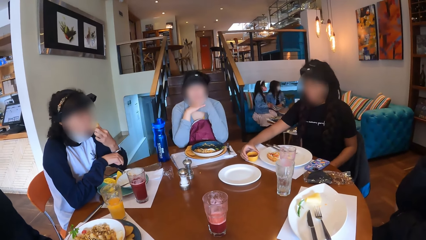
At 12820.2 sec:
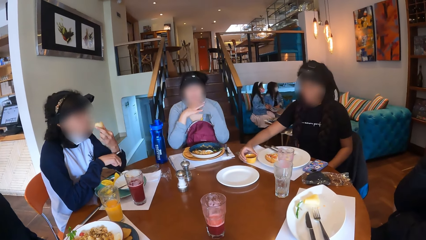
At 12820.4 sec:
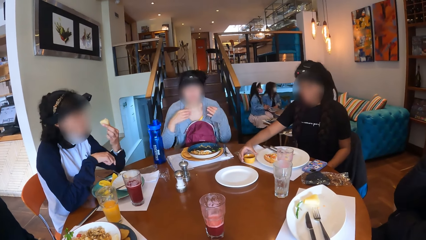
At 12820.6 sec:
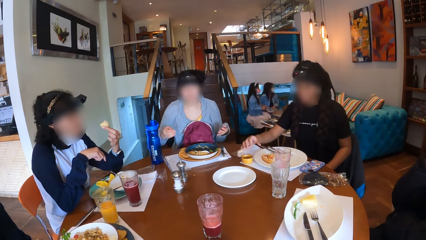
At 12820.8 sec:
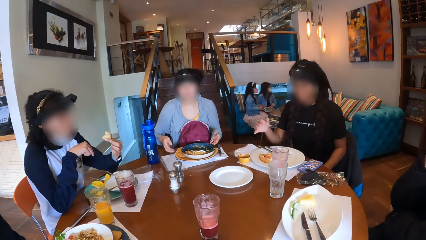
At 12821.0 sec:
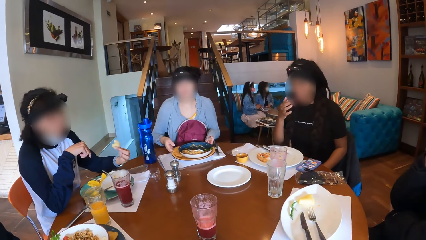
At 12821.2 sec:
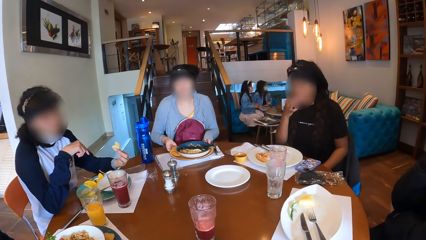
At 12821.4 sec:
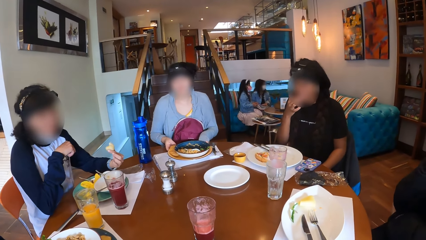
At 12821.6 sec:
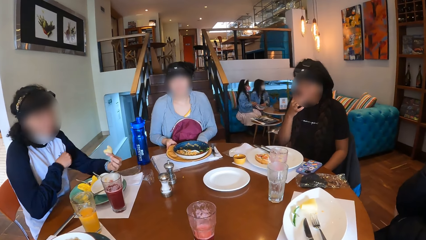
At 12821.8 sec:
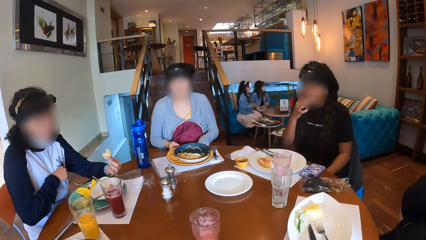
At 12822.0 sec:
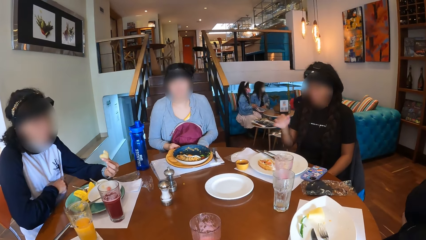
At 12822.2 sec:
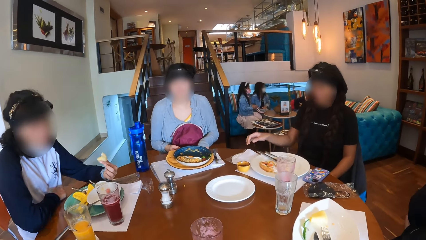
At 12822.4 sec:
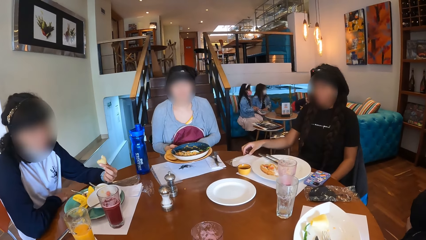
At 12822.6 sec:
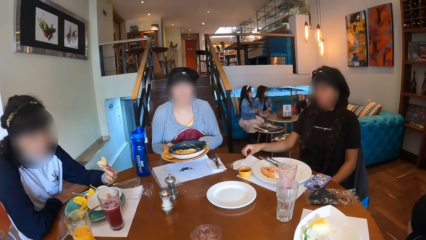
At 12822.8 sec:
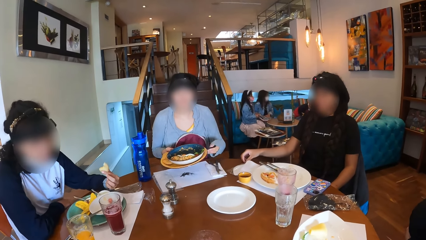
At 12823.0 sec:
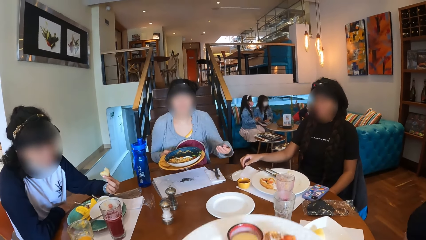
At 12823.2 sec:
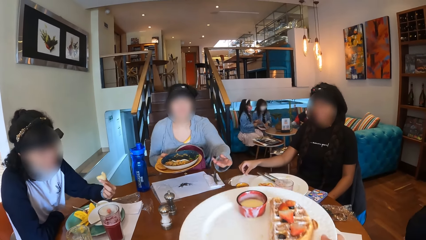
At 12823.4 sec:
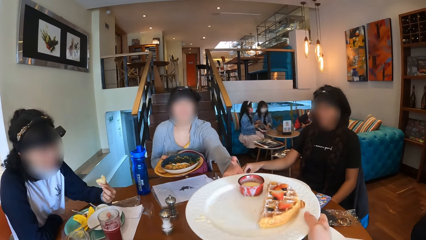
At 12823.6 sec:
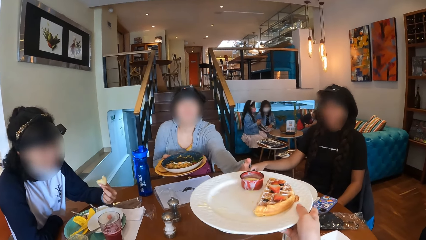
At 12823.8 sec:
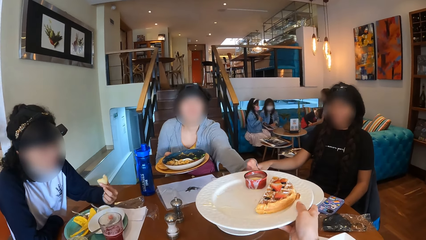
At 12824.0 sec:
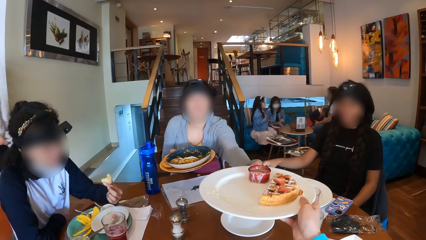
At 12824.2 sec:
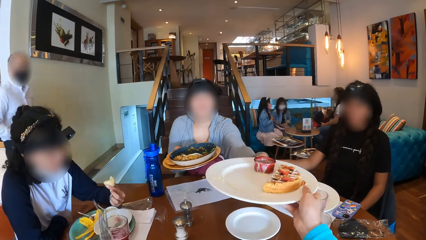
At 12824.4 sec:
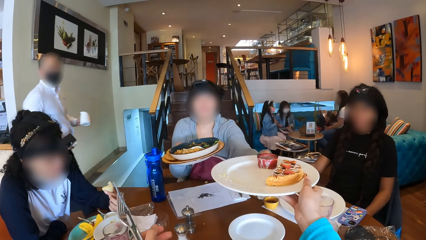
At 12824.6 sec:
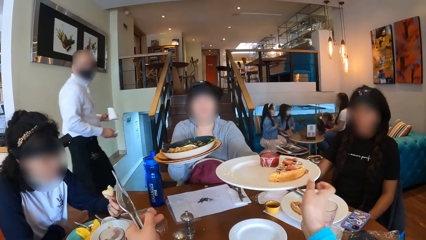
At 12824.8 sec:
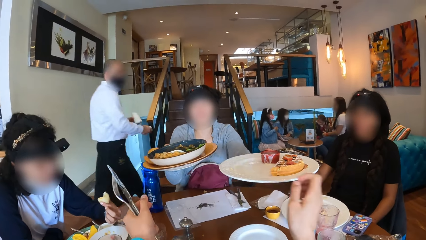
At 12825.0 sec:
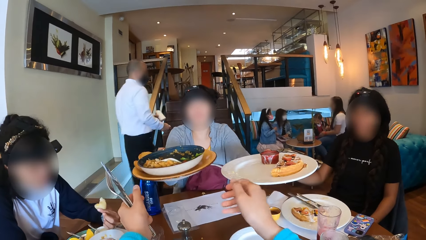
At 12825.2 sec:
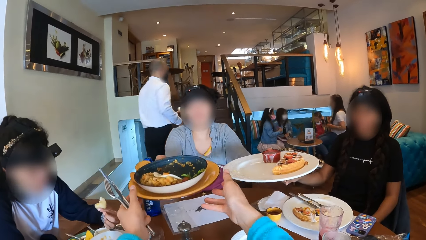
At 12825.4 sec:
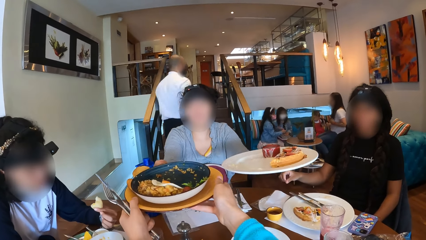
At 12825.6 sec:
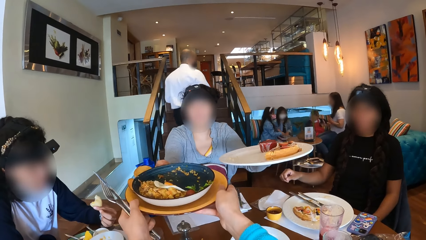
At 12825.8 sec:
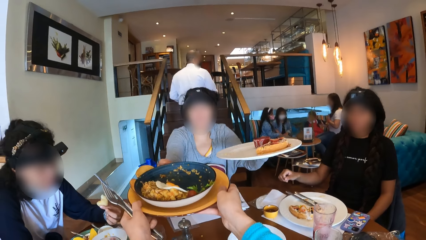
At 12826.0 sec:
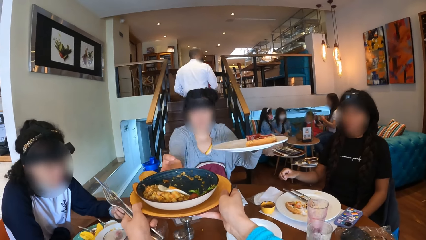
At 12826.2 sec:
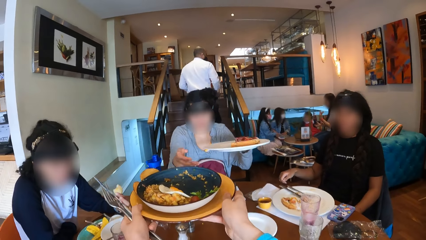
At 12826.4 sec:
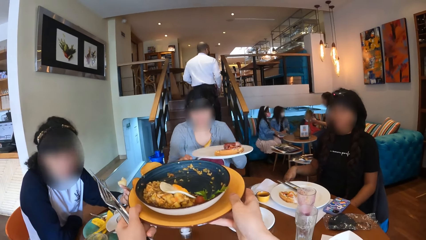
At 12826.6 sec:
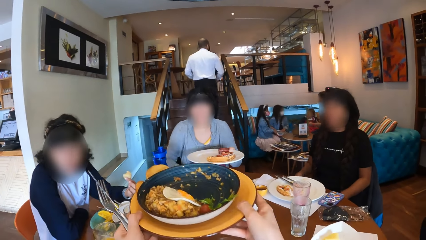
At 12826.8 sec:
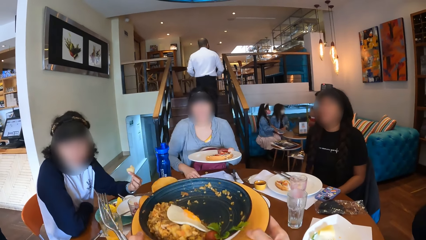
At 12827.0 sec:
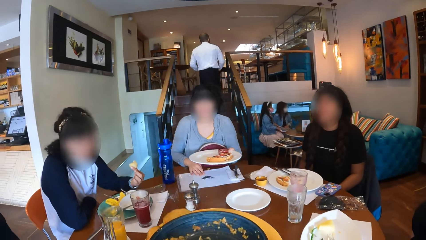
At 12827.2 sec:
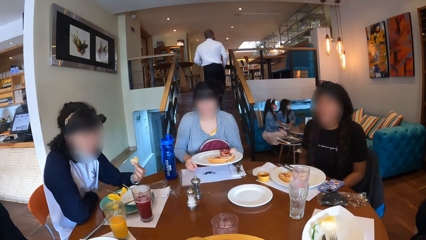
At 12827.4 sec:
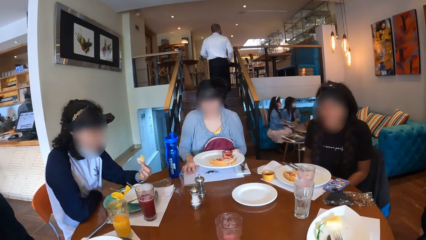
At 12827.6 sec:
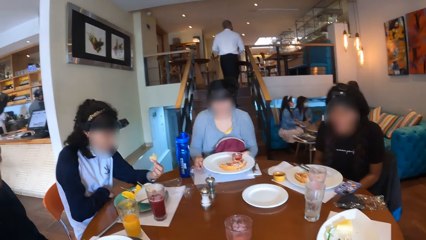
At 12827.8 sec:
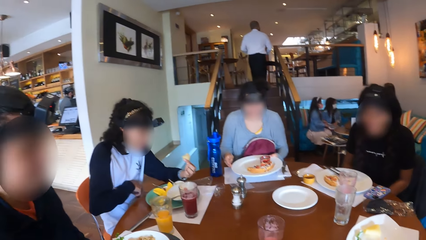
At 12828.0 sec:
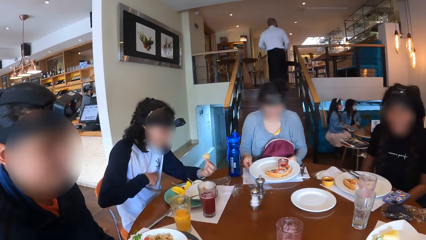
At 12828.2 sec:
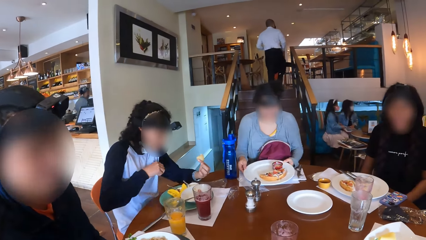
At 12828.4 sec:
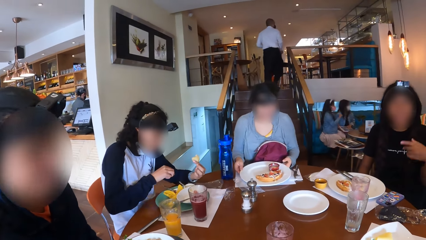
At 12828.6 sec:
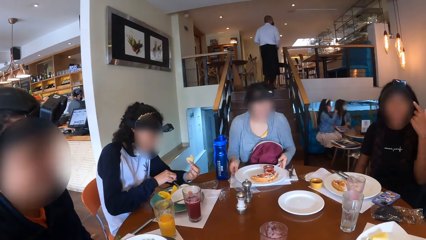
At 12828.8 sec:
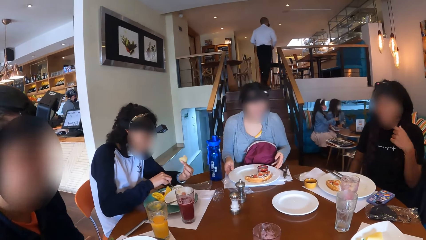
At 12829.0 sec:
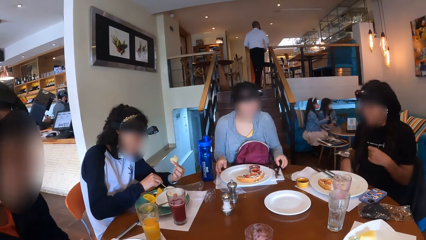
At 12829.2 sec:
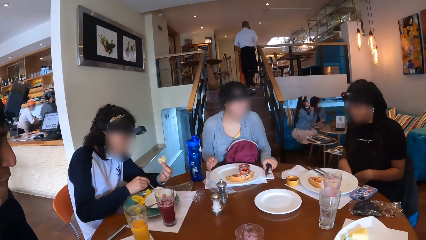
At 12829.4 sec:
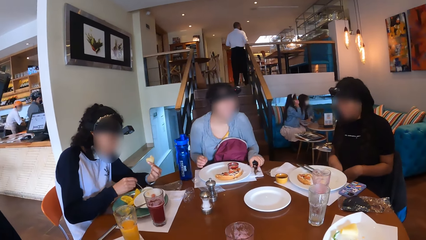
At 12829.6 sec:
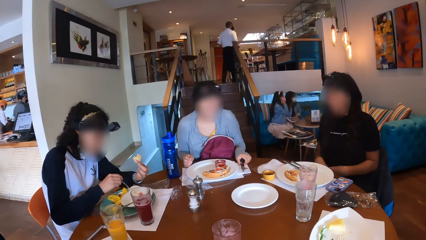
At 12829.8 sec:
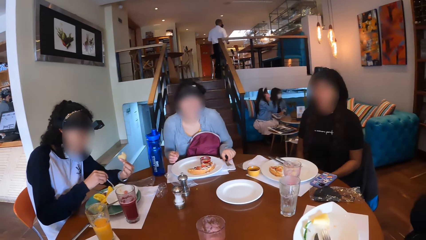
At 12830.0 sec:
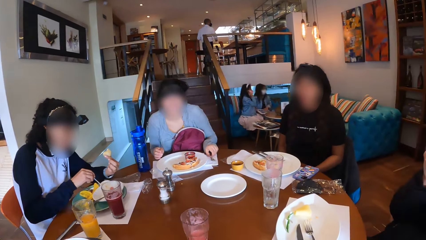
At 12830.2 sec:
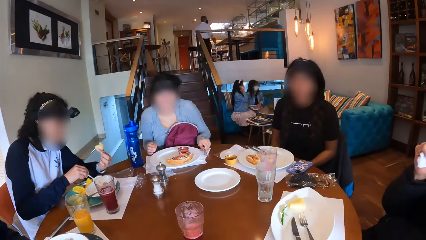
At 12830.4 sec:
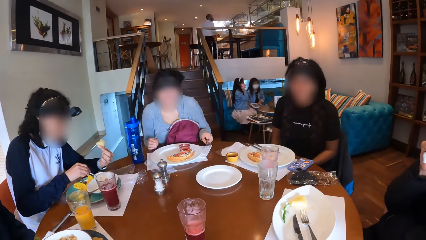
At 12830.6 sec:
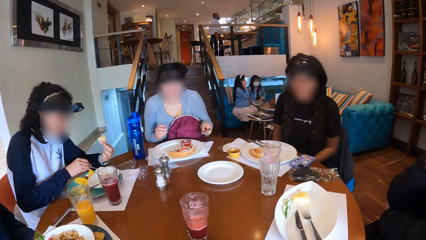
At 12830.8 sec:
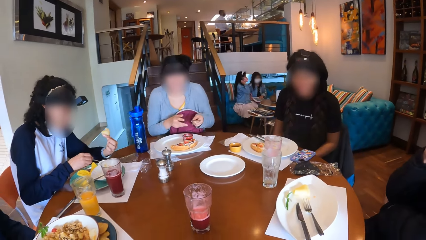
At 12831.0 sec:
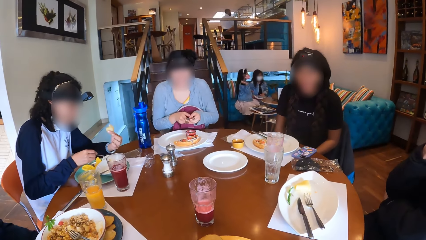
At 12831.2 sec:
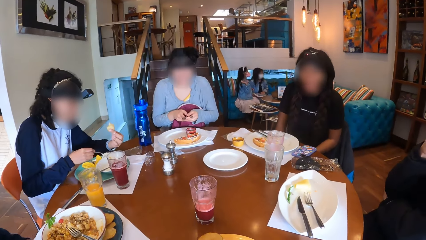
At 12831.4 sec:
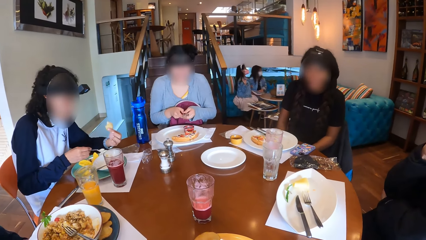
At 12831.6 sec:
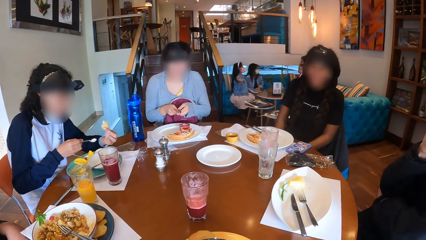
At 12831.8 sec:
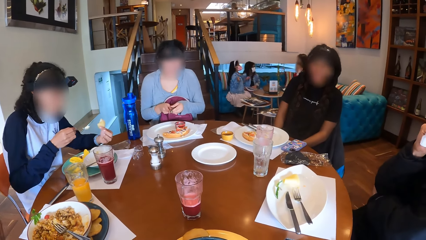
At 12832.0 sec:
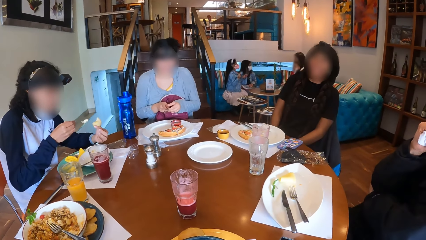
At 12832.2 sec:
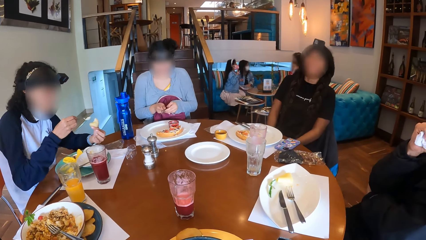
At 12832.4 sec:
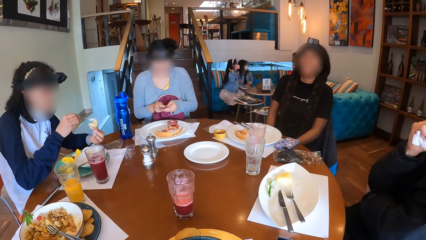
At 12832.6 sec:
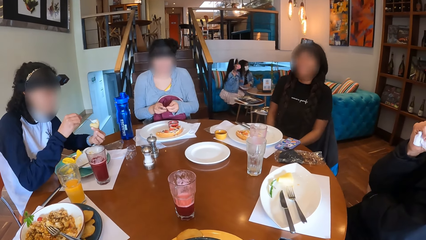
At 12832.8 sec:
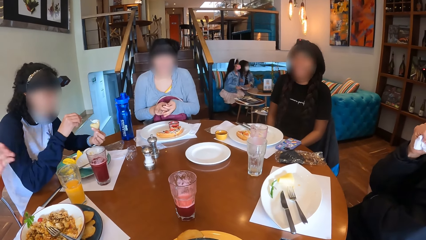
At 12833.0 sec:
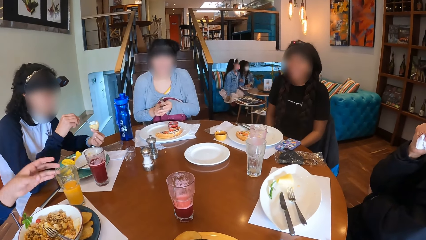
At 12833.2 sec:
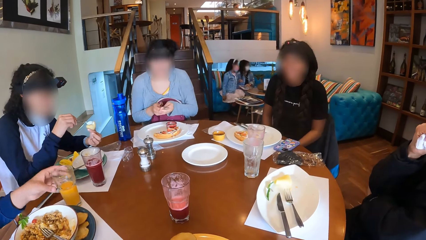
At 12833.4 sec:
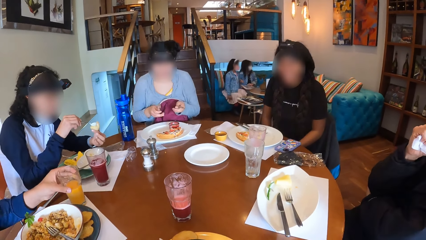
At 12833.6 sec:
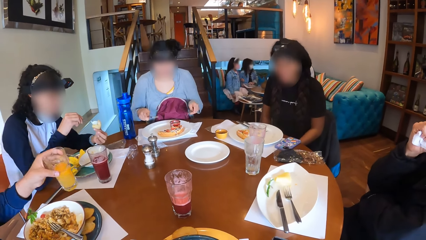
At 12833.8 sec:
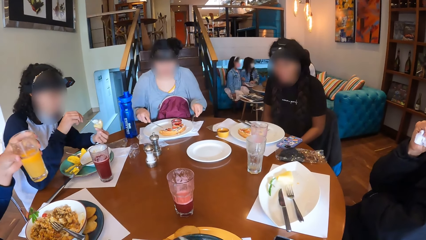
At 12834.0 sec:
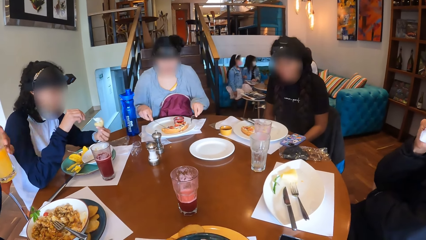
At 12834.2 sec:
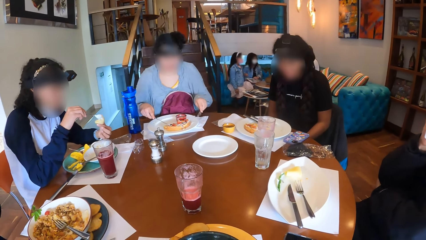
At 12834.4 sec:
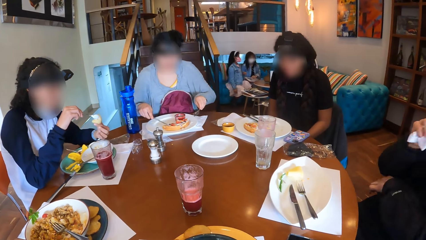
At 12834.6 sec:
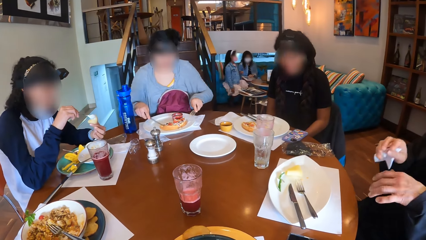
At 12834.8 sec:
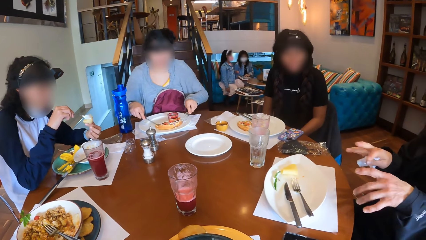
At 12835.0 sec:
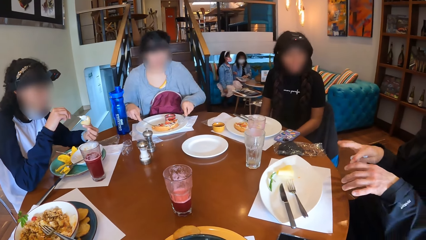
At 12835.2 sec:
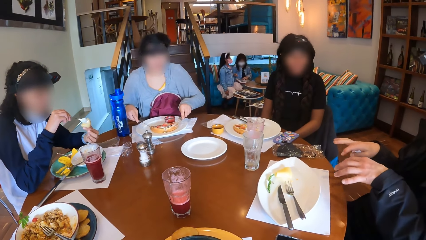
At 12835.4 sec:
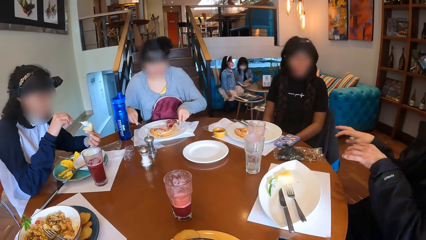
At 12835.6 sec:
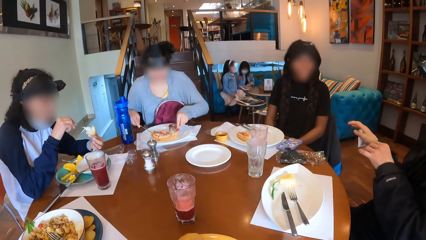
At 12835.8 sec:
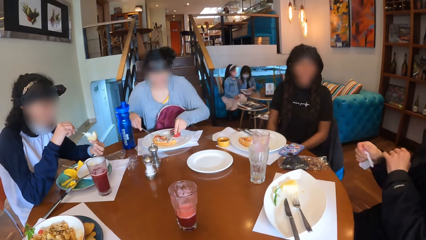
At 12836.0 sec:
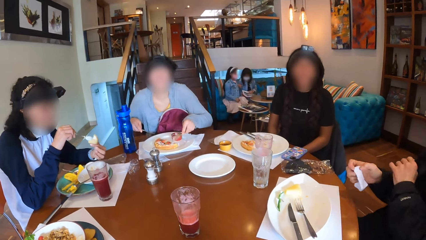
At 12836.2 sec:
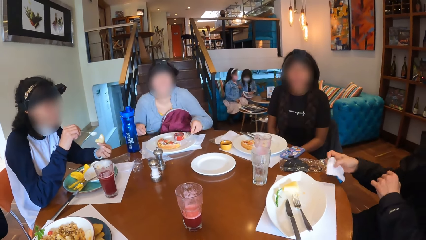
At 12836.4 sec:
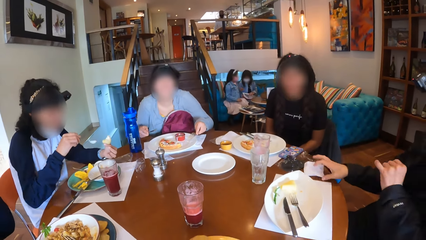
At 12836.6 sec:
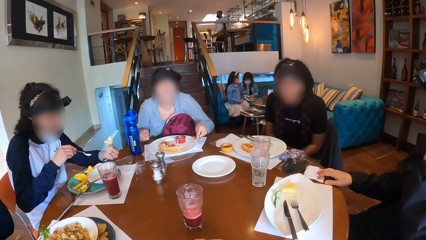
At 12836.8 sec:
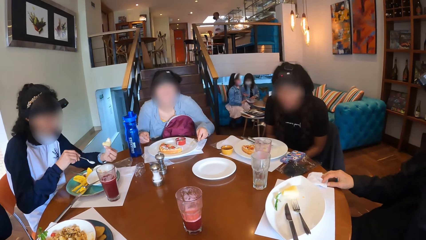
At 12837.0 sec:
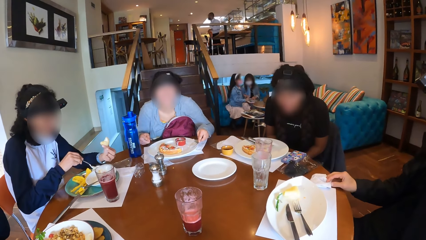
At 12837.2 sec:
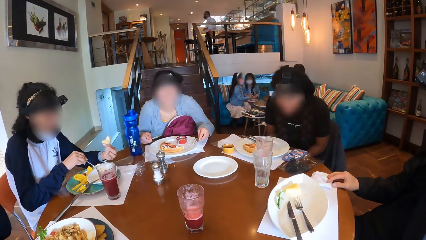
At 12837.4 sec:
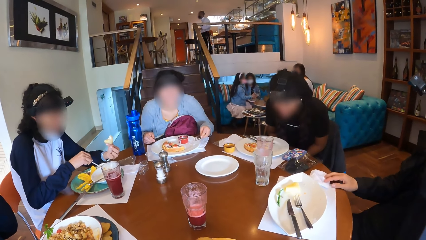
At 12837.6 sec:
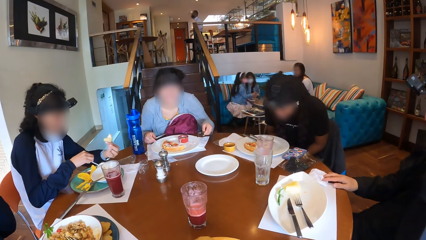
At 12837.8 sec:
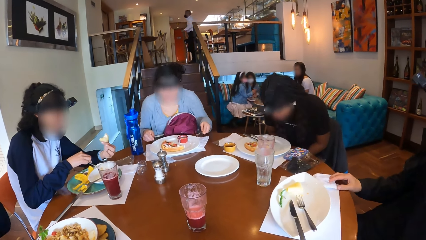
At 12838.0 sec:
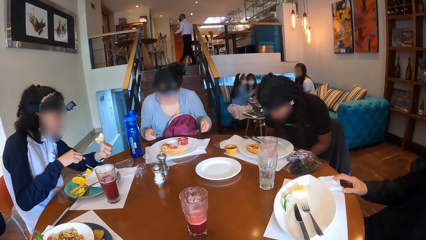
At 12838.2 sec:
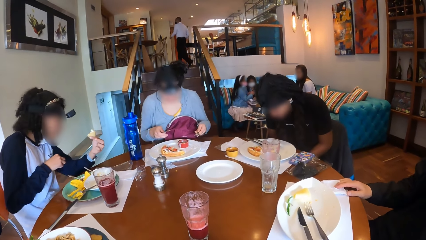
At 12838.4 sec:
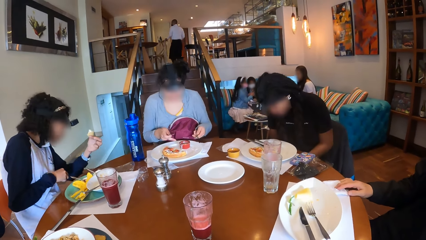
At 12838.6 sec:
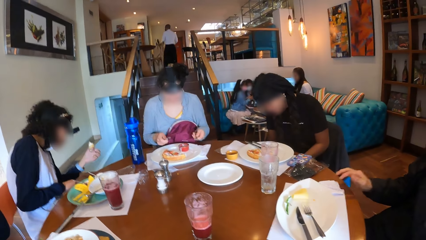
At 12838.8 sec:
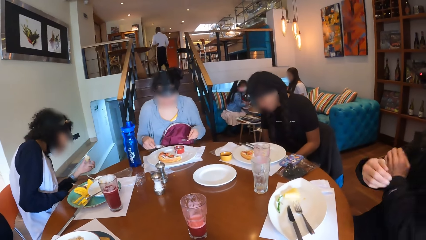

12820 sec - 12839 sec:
A woman drops the bowl in her right hand on the table mat with her right hand, licks her right hand, and wipes her right hand with the paper towel on the table. The camera wearer passes her plate with food in her right hand to another woman. The second woman passes the camera wearer her plate with her right hand. The camera wearer picks food from the second woman. The second woman drops the plate in her left hand on the table and lifts the fork and knife on the table with her left hand. A third woman lifts sauce from the plate on the table with the spoon in her right hand and pours the sauce on the spoon in her right hand on the potato in her left hand. The camera wearer looks around. A man lifts the glass cup on the table with his left hand. Another man makes hand gestures with his hands. The second woman moves the food on the plate with the knife in her right hand and the fork in her left hand. The other man drops the paper towel in his right hand on the table. The third woman drops the spoon in her right hand into the plate on the table.
